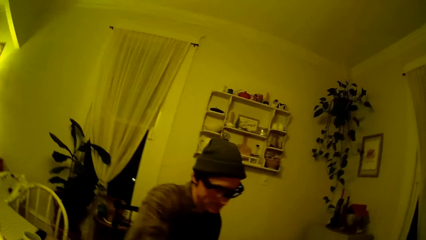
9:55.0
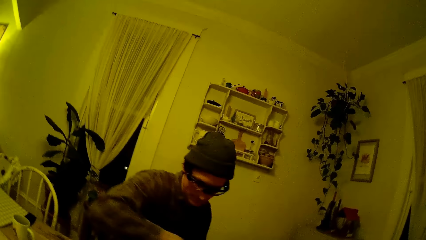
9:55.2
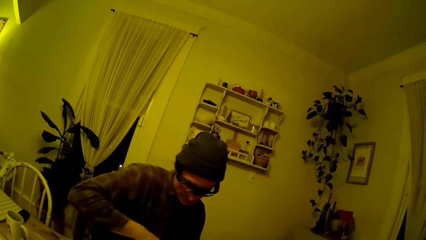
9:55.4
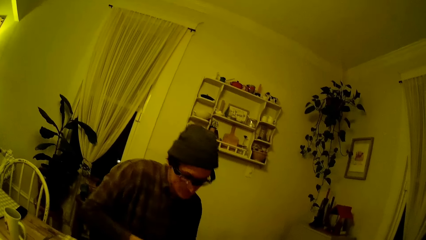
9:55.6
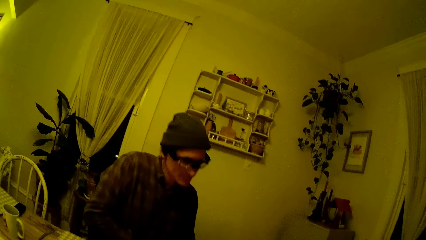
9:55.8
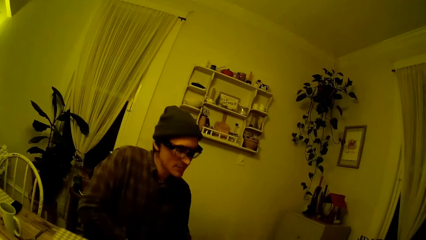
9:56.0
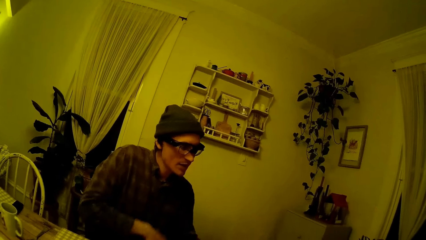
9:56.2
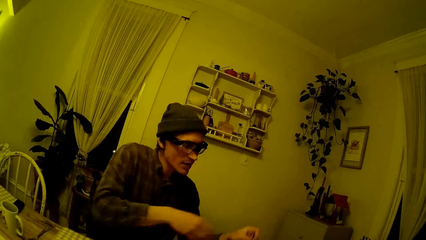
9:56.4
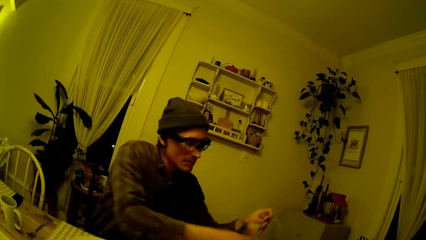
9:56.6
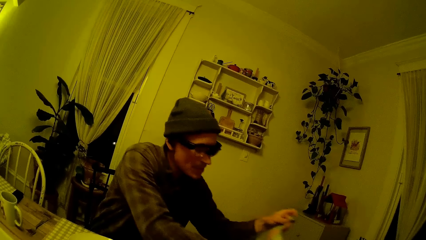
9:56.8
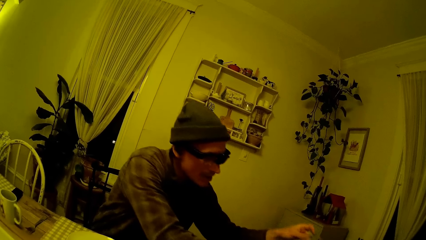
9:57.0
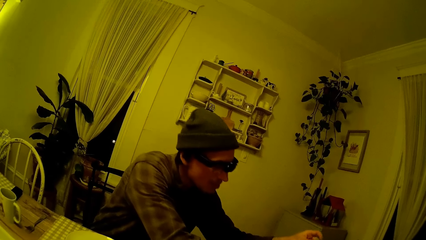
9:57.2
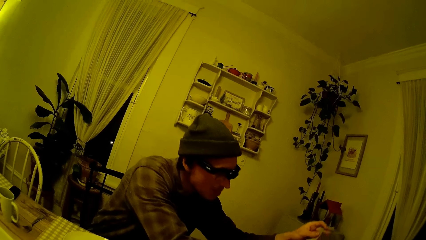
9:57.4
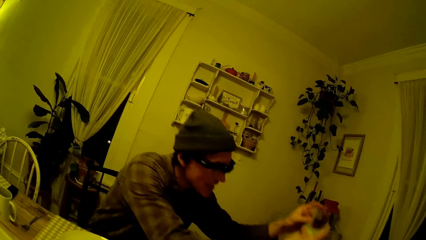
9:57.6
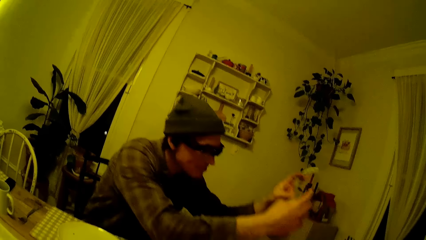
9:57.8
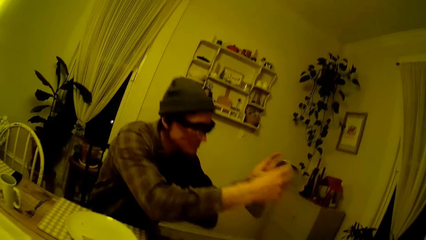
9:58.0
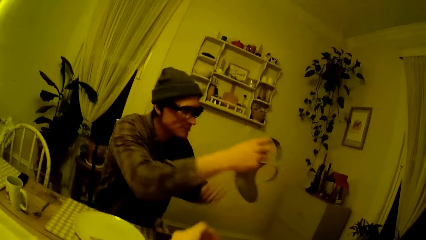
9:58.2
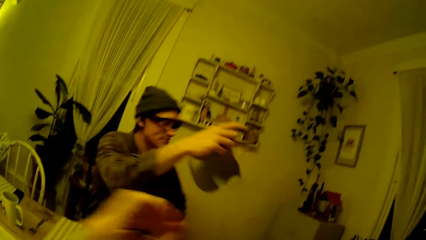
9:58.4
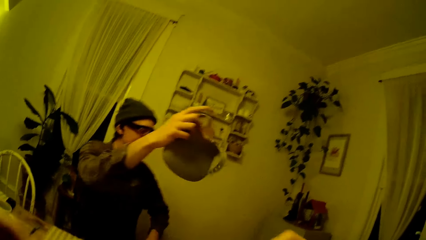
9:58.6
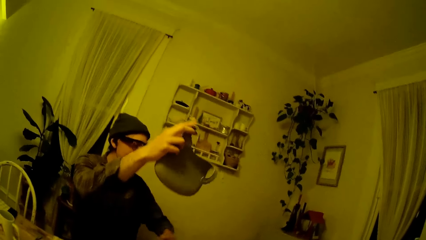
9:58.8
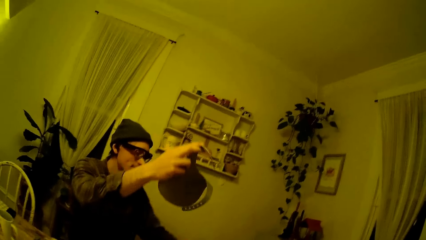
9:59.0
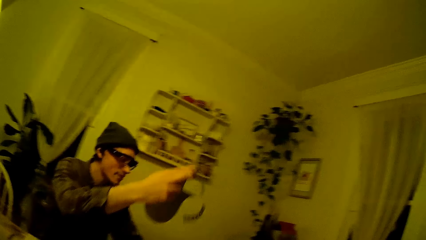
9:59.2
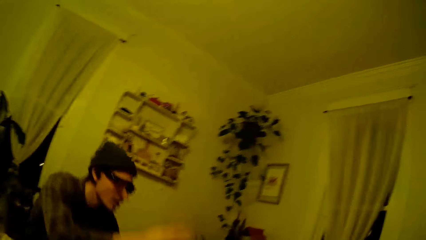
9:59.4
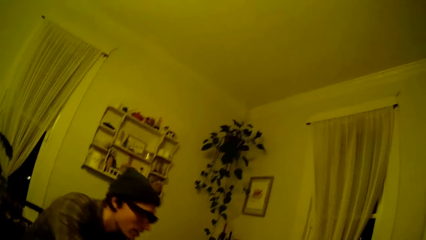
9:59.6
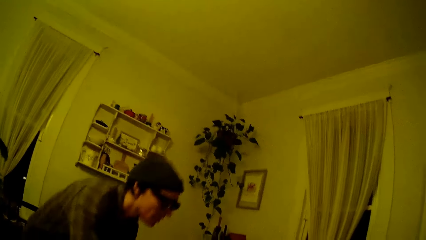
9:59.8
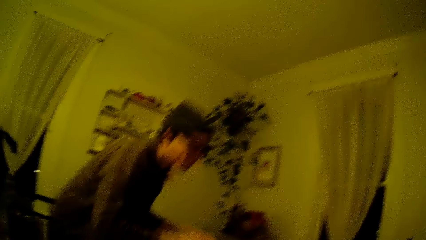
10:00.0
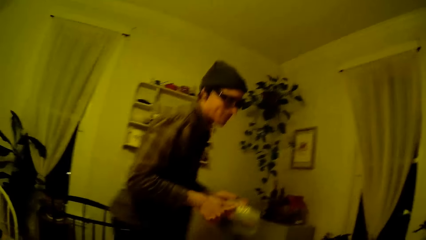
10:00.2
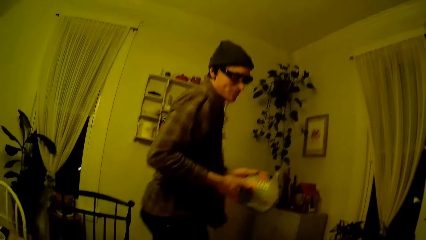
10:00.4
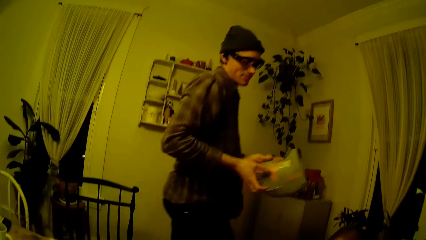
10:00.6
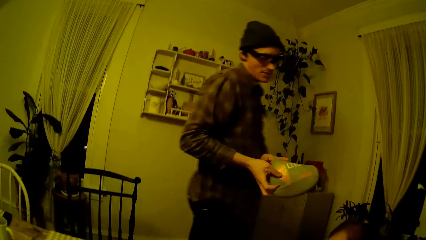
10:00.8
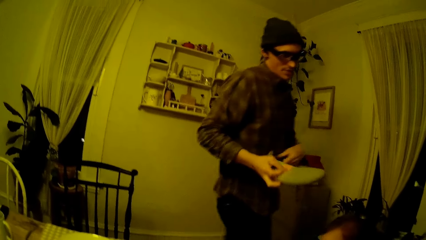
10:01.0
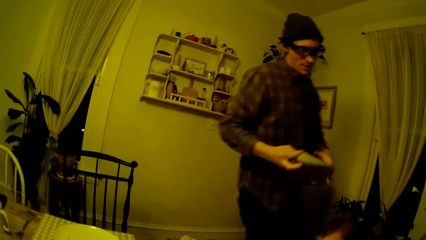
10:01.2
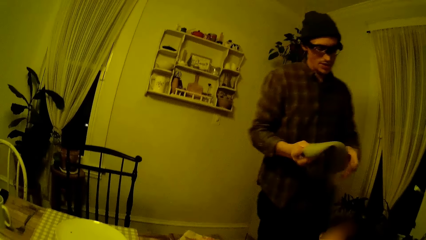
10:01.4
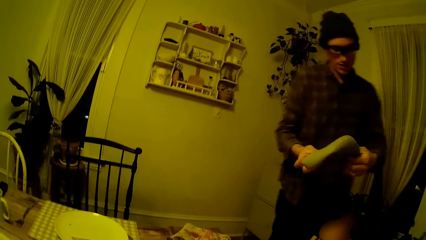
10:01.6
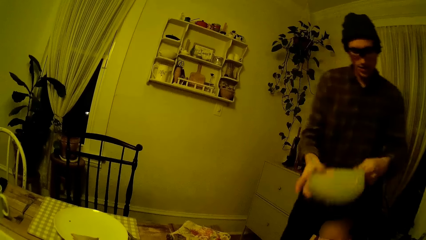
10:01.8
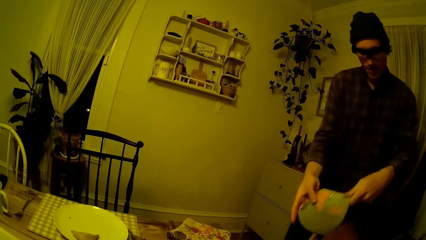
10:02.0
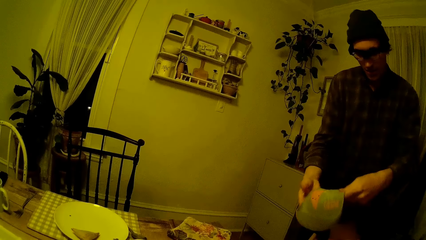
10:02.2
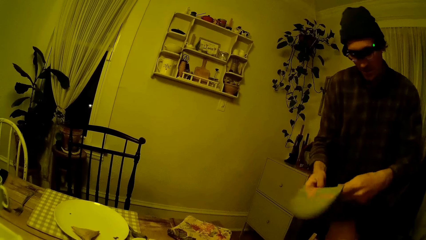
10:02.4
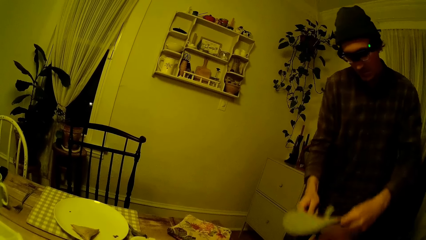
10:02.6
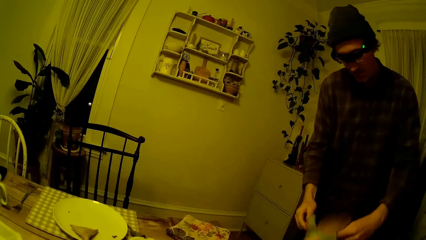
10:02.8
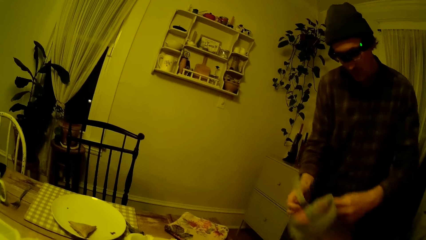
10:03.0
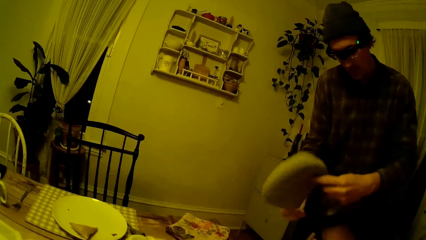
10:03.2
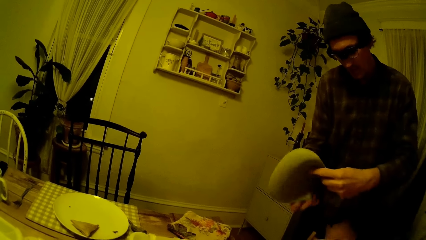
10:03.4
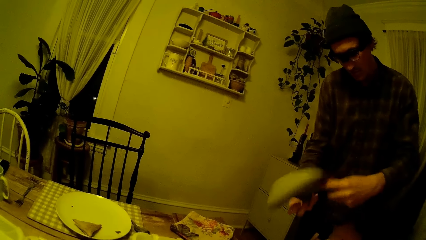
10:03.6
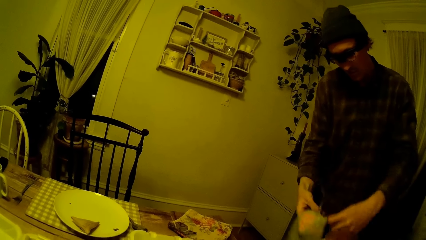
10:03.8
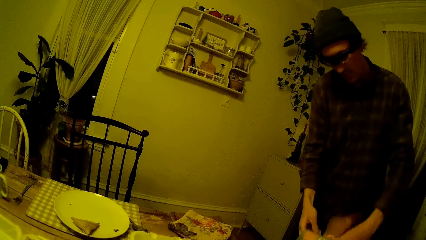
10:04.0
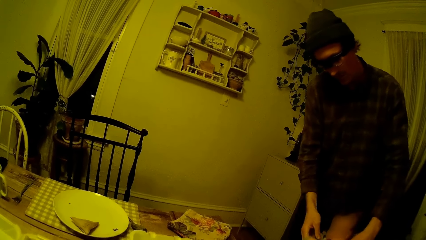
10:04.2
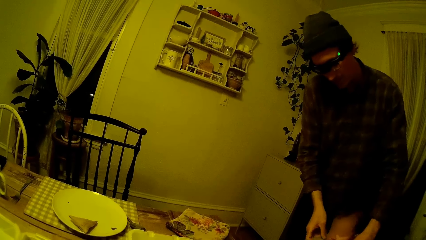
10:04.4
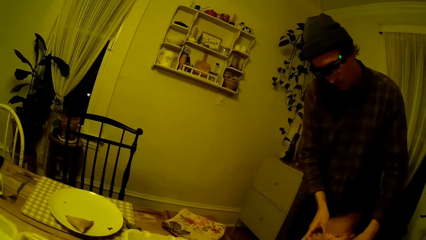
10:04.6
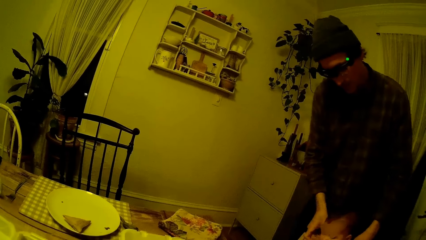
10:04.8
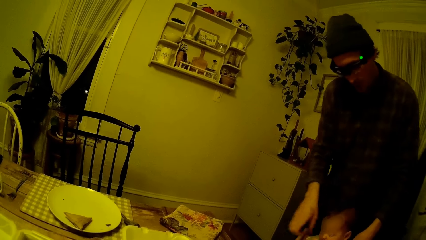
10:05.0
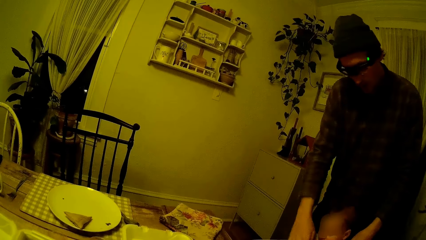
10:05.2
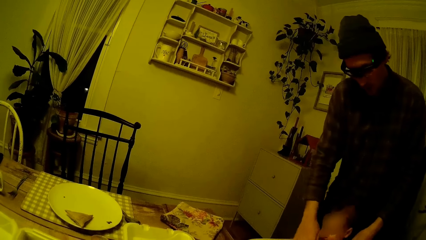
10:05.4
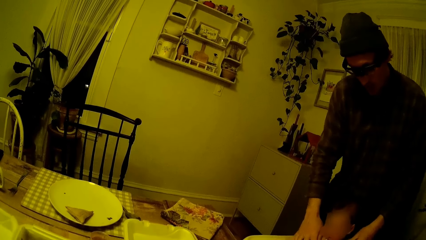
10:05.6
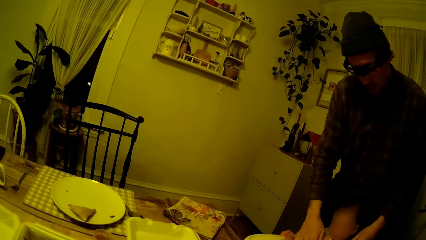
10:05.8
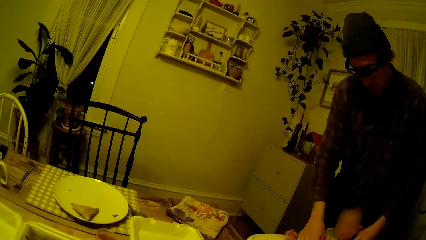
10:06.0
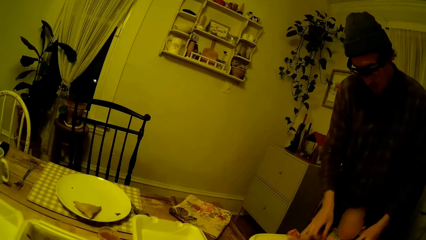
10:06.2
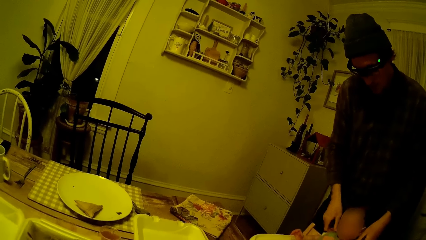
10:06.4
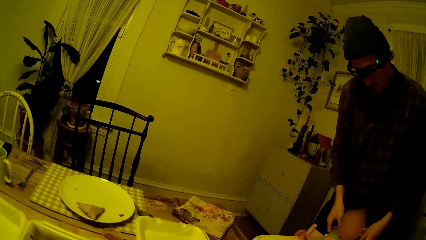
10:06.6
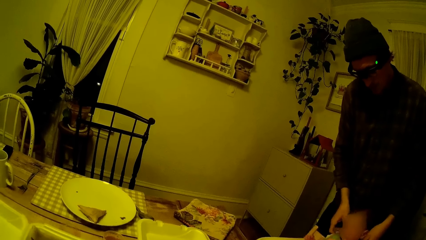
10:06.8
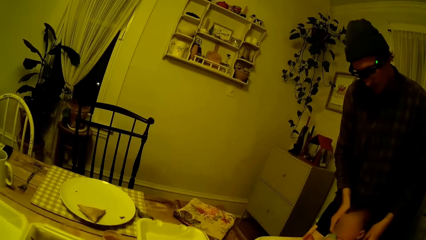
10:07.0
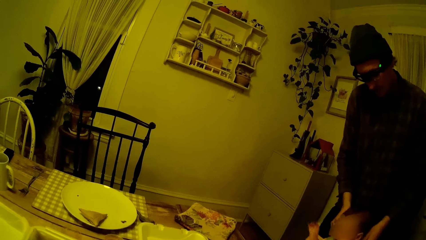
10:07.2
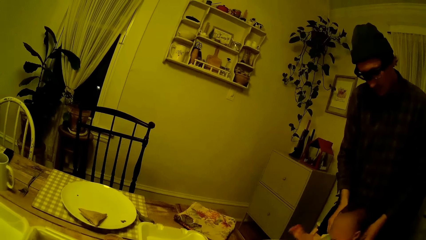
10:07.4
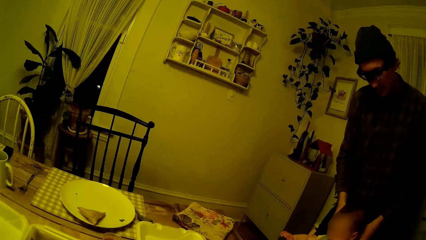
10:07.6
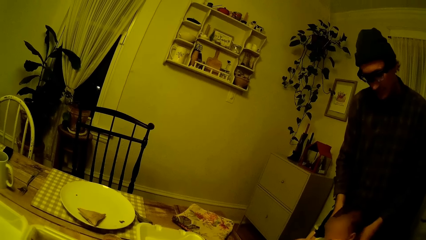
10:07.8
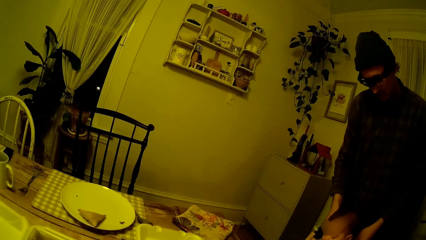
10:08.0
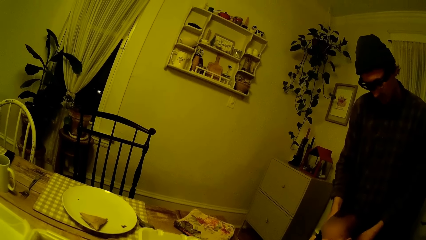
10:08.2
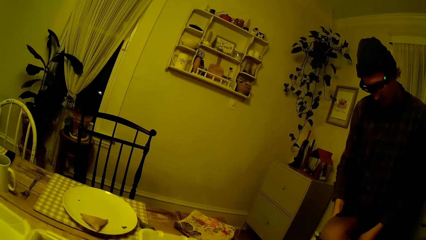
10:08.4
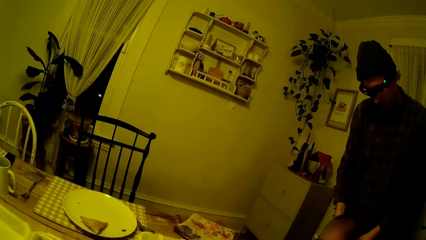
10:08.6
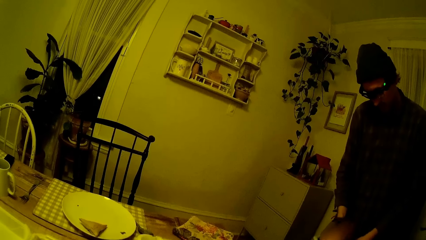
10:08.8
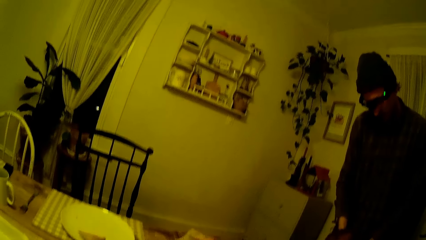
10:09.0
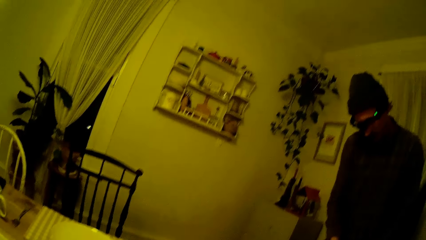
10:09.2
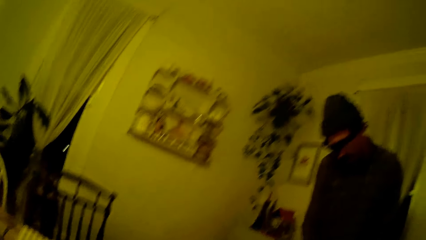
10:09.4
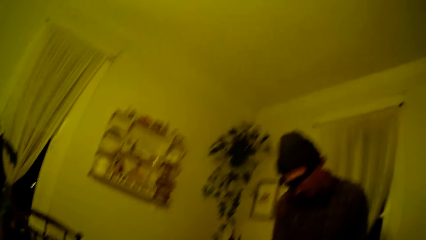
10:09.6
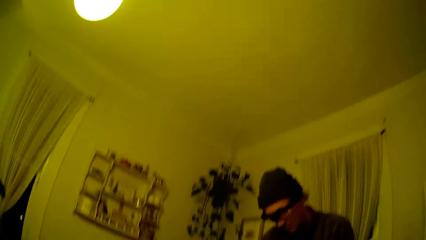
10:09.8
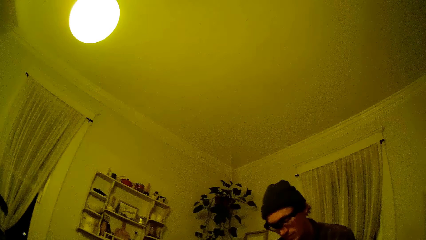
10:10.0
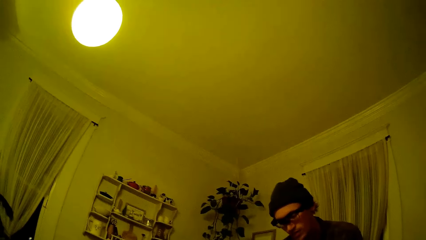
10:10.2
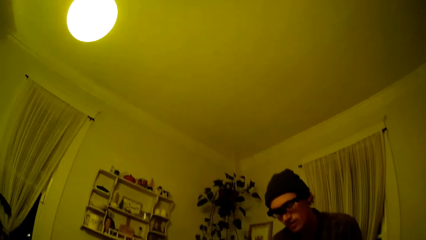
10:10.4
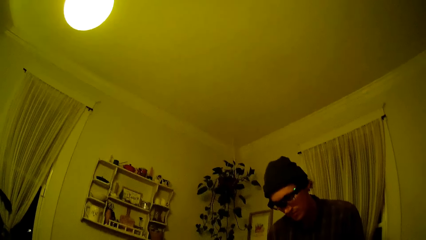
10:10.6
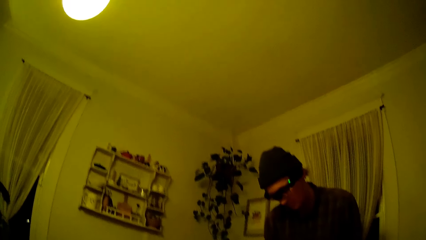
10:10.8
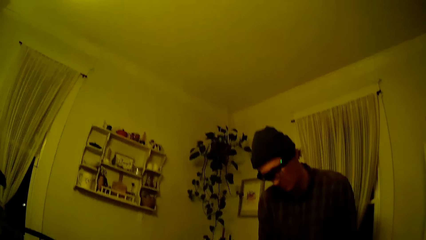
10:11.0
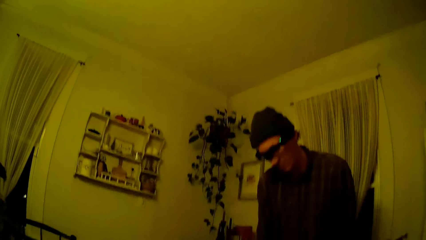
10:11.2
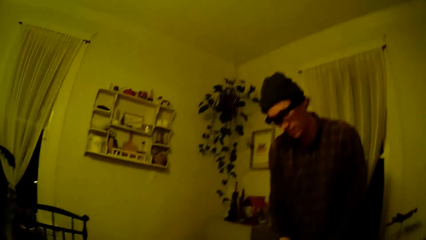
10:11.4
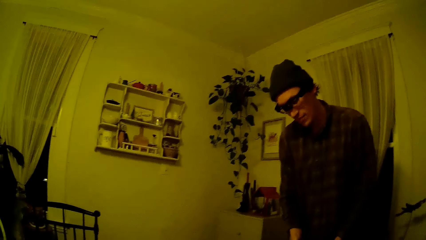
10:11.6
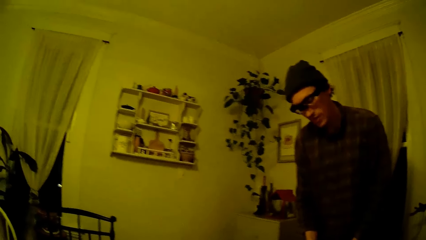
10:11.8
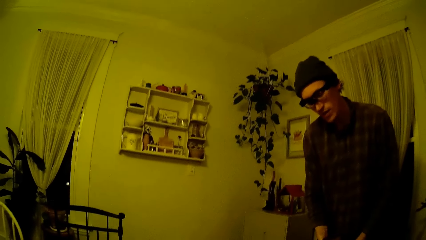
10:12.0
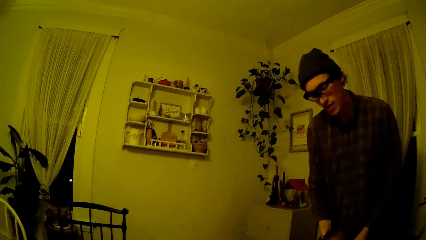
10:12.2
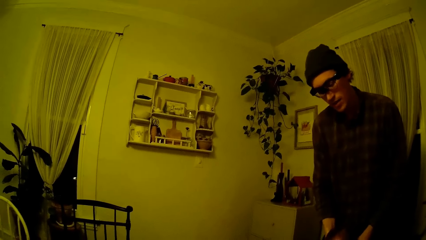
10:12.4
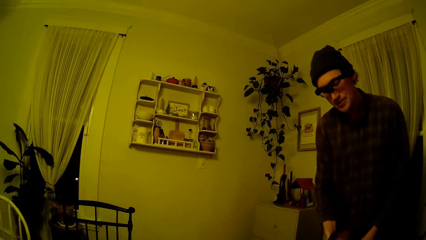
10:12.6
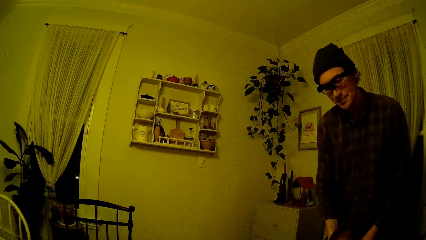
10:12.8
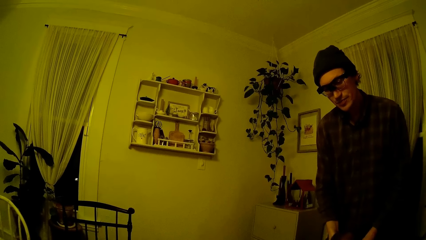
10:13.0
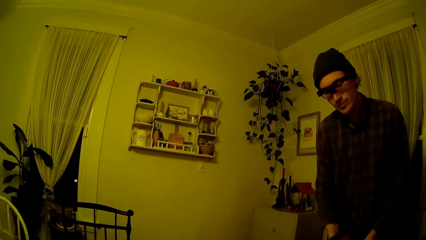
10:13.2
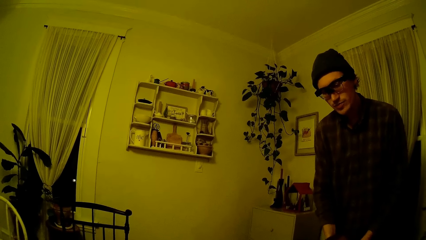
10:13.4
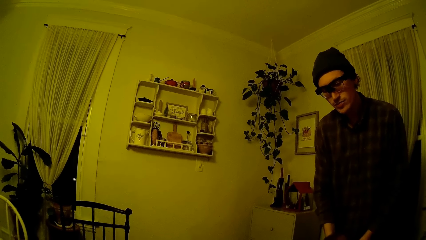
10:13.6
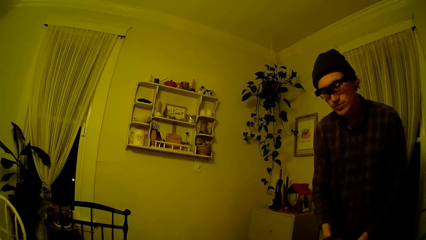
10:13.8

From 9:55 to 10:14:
The camera wearer picks up a bib from his lap. The man leans towards the baby with the bib in both hands. The man walks close to the baby with the bib in both hands. The man wears the bib for the baby with both hands. The man drops something on the table. The camera wearer looks around.
